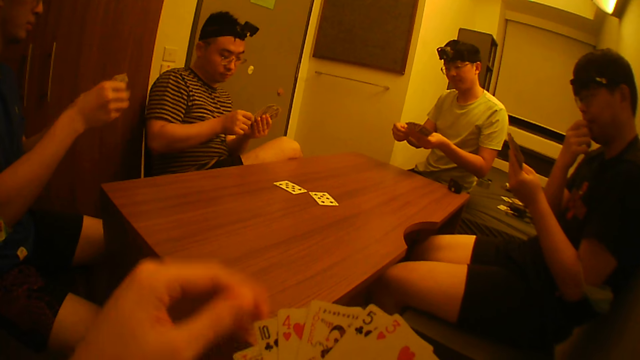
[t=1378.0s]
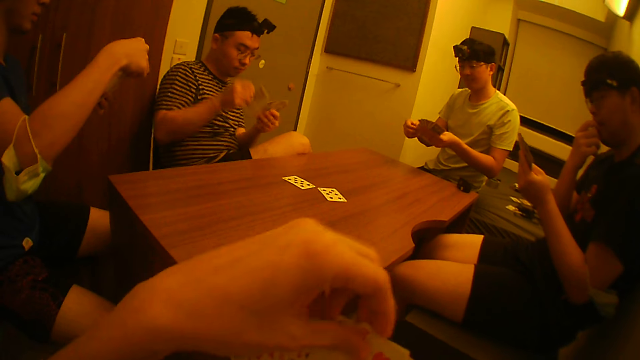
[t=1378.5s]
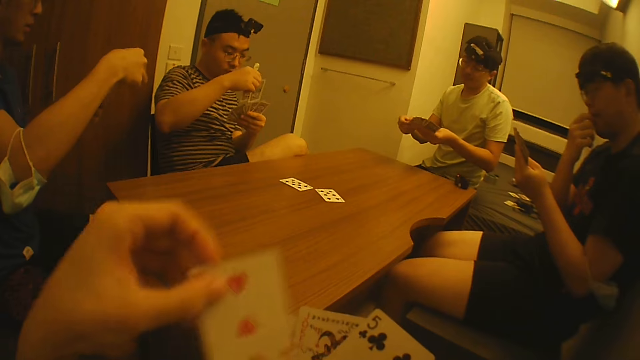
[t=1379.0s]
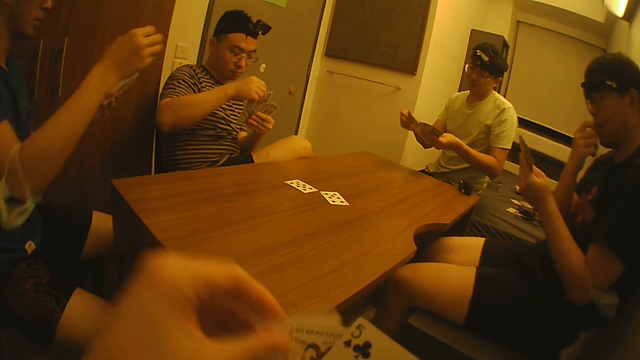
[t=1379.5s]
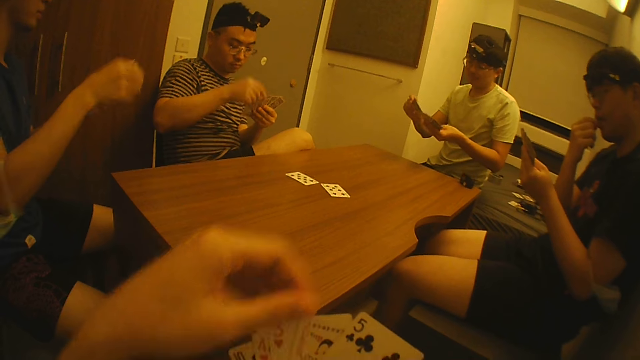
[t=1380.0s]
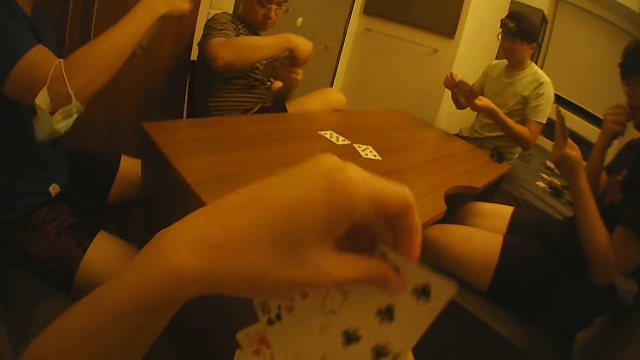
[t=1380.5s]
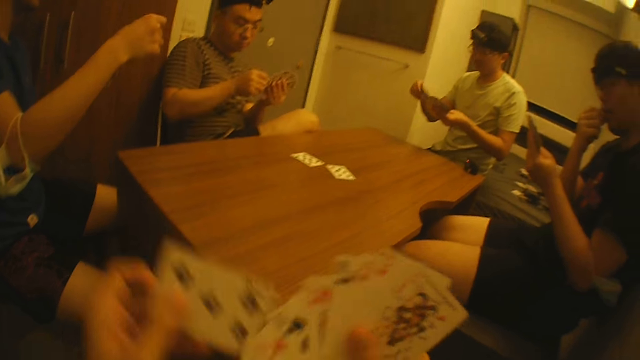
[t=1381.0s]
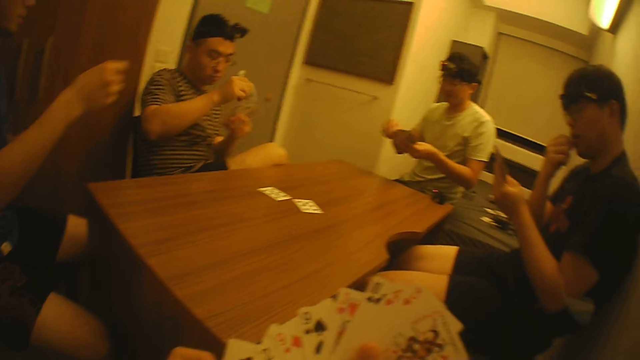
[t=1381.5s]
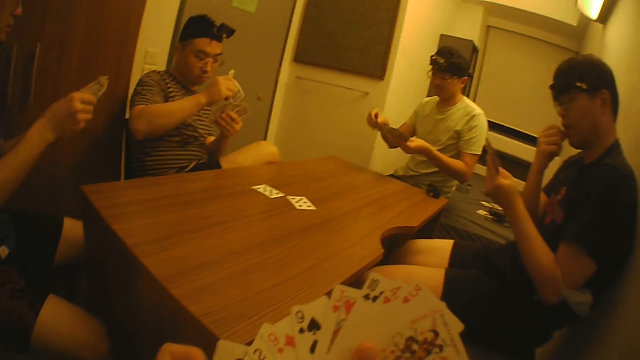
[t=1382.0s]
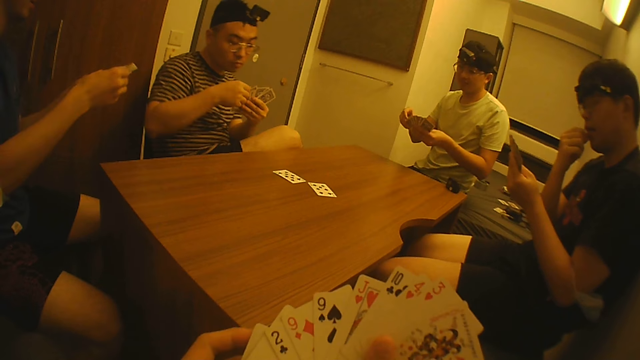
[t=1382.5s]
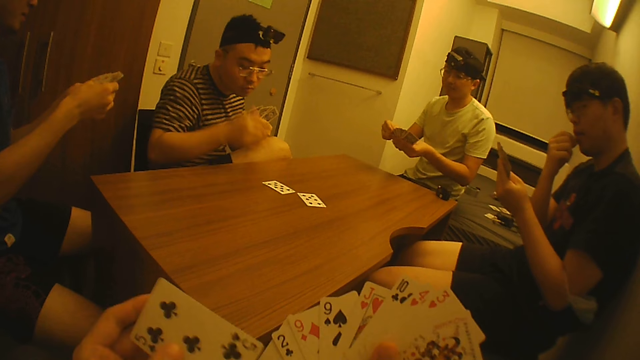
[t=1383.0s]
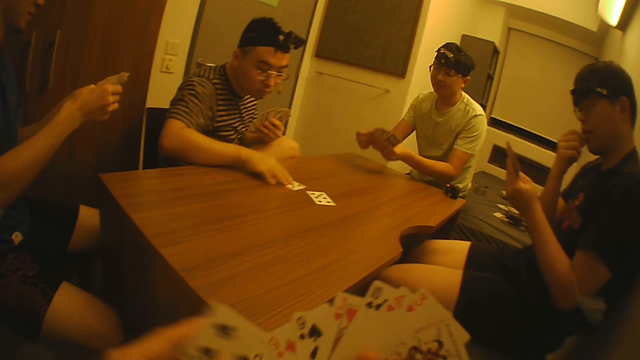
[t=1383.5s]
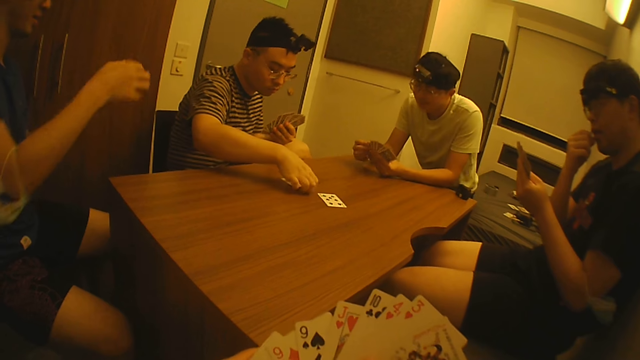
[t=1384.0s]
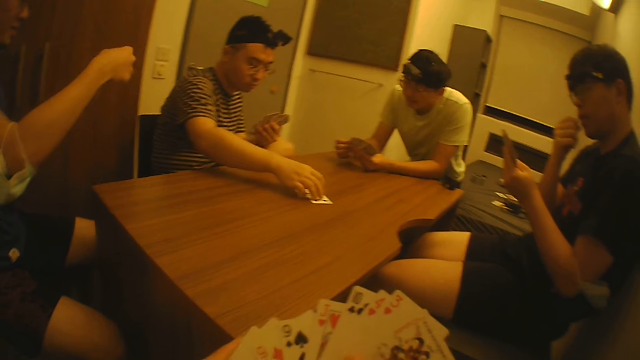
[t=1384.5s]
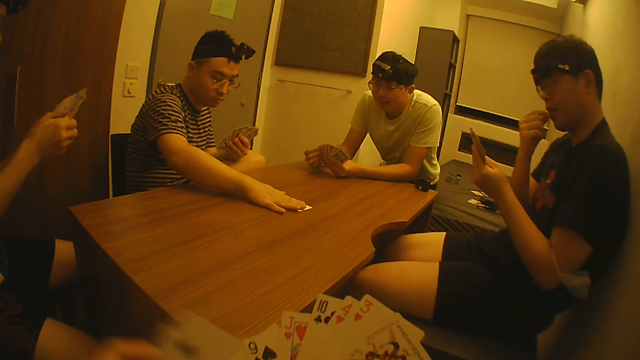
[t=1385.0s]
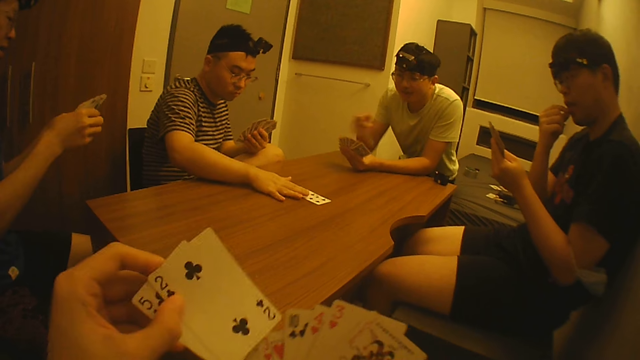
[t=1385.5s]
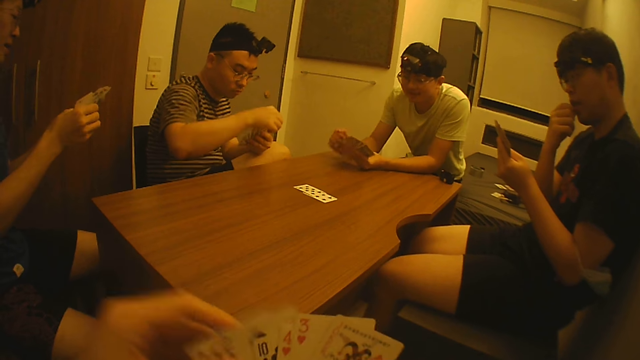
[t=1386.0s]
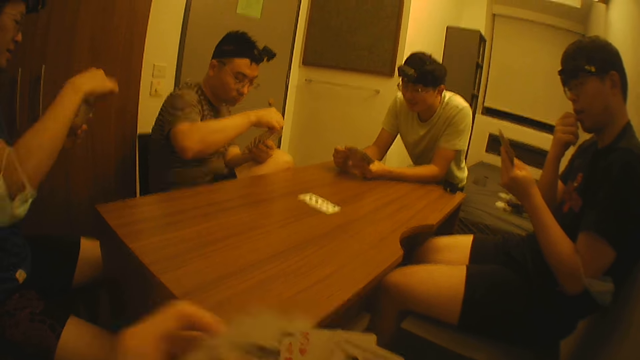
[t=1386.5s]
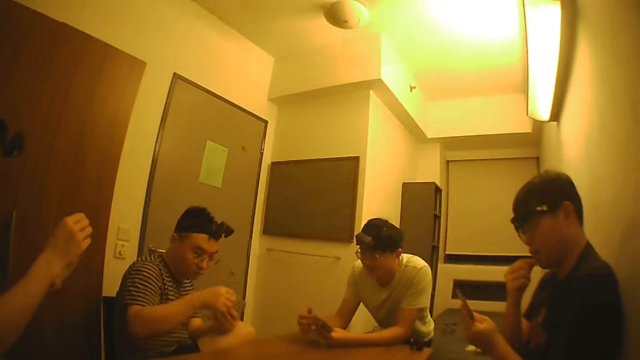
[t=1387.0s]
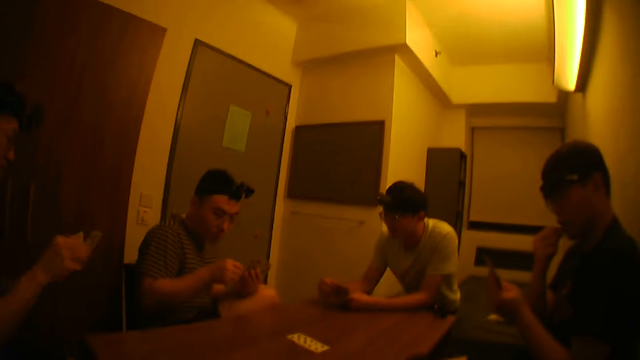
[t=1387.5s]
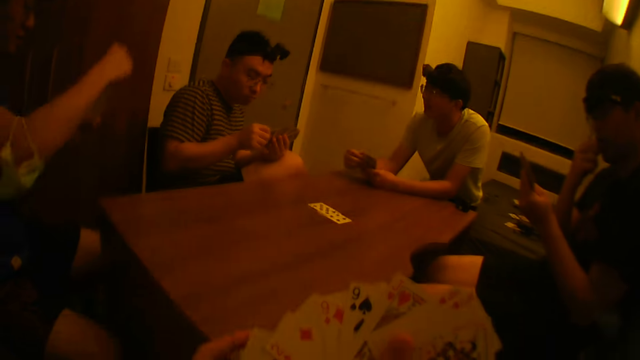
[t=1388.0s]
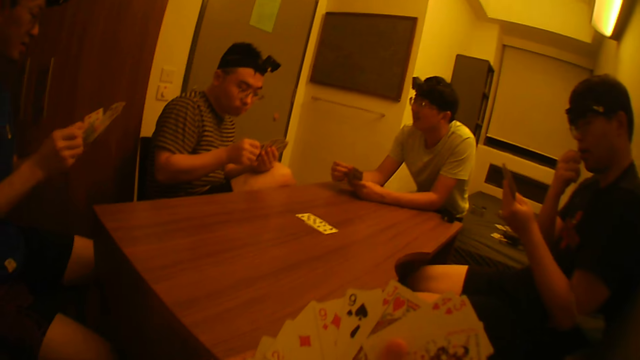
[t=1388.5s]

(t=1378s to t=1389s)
A man sorts their cards. Another man sorts their cards. Another man adjusts the cards on the table with his right hand. He adjusts some cards in his left hand with his right hand. Another man adjusts the cards in his left hand with his right hand.

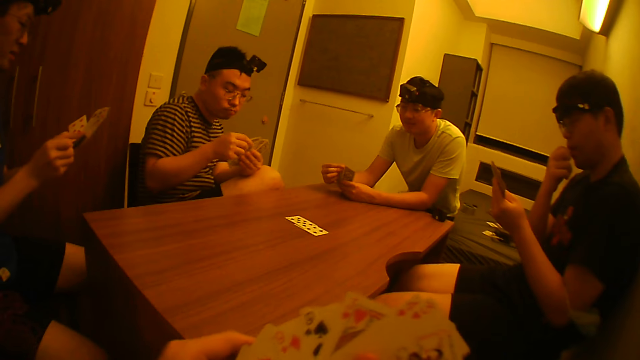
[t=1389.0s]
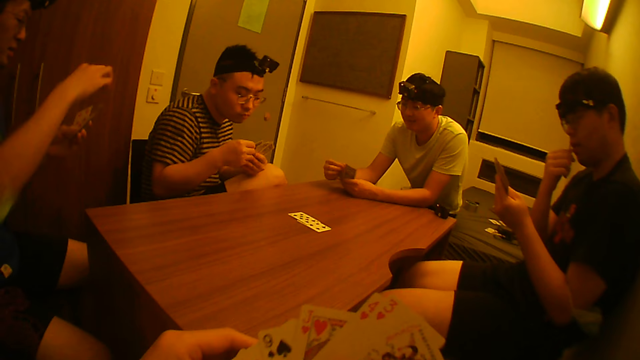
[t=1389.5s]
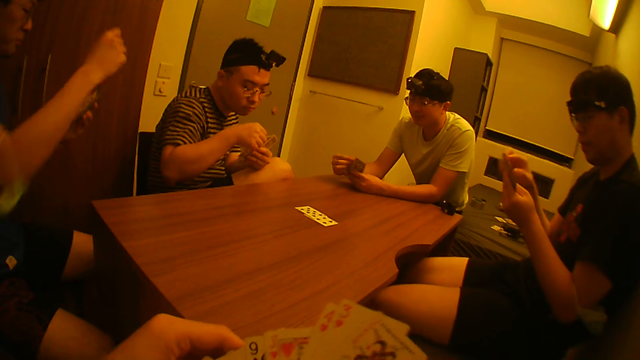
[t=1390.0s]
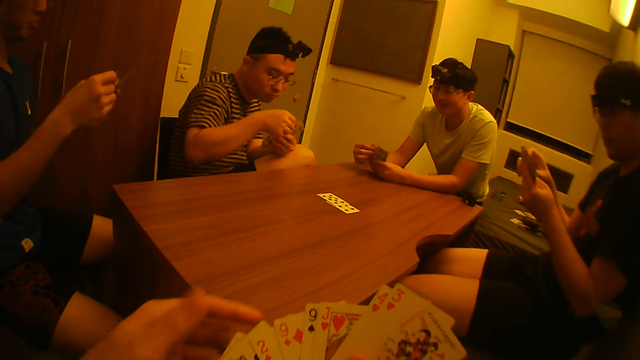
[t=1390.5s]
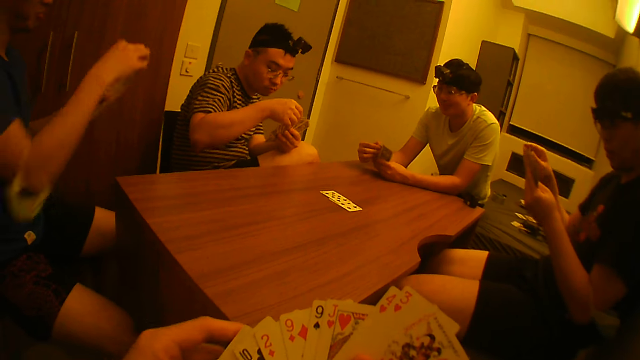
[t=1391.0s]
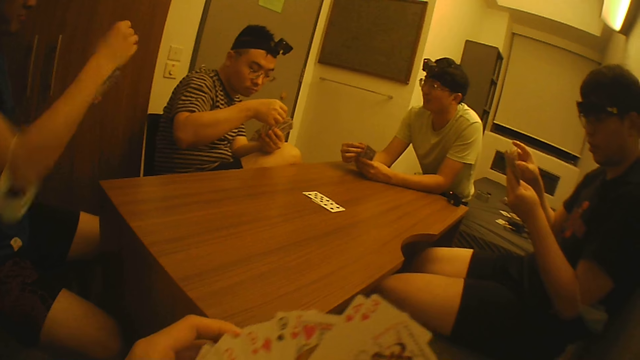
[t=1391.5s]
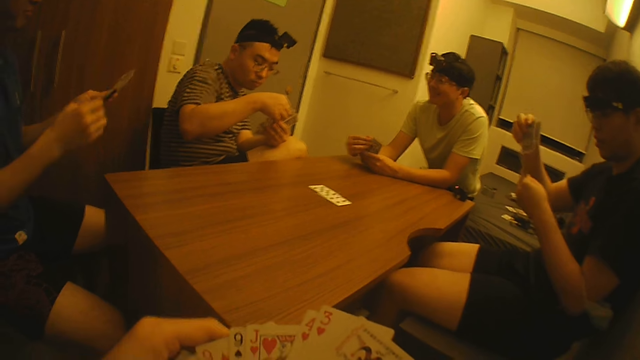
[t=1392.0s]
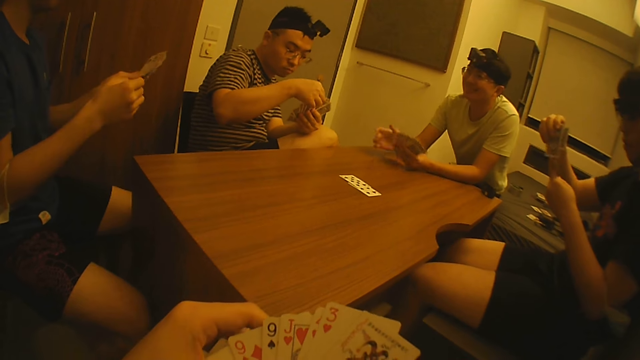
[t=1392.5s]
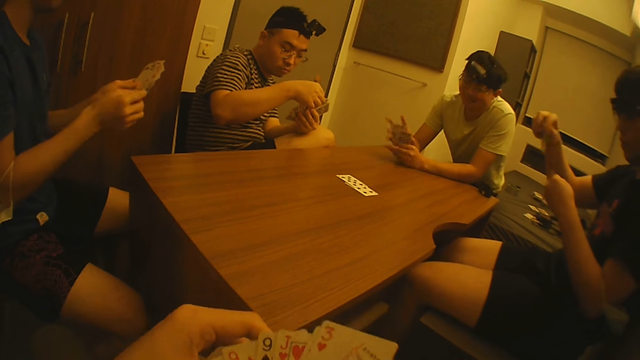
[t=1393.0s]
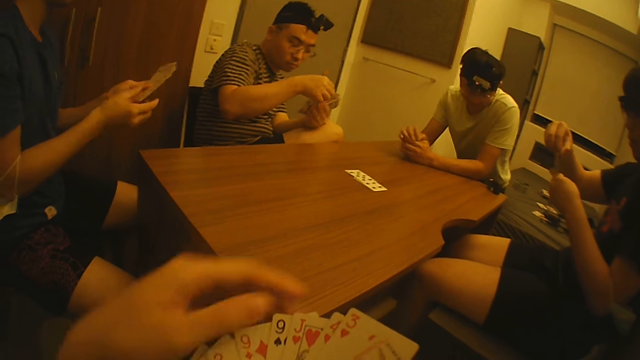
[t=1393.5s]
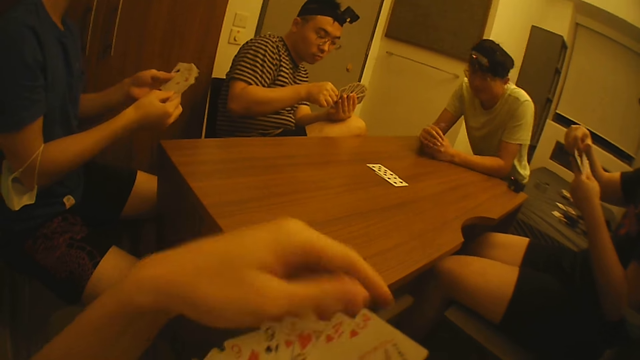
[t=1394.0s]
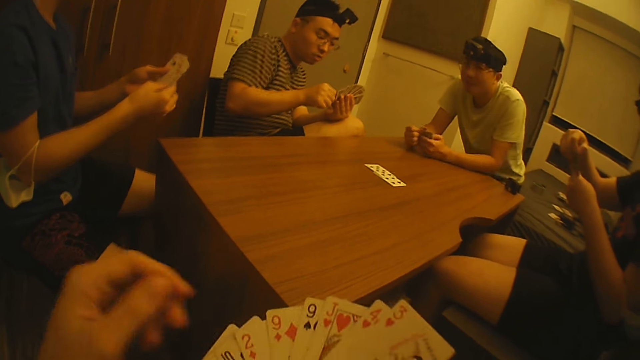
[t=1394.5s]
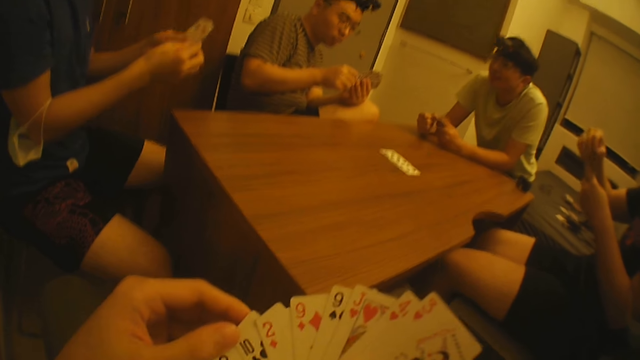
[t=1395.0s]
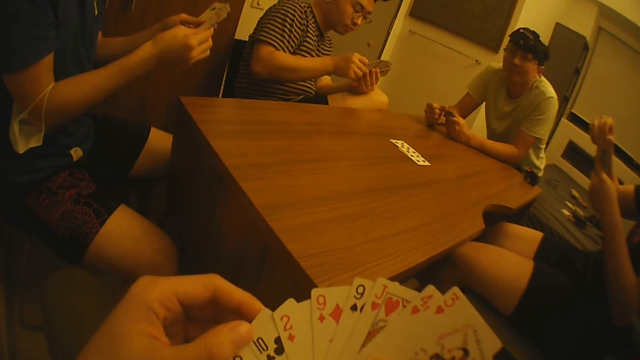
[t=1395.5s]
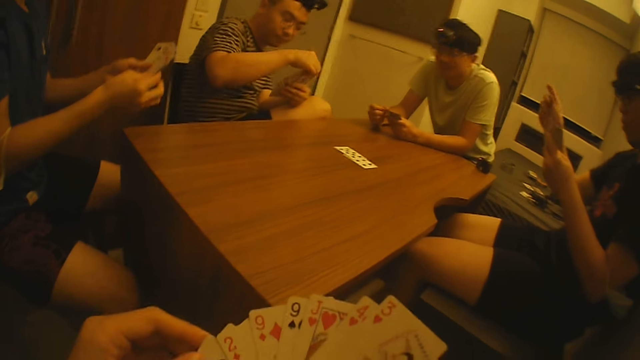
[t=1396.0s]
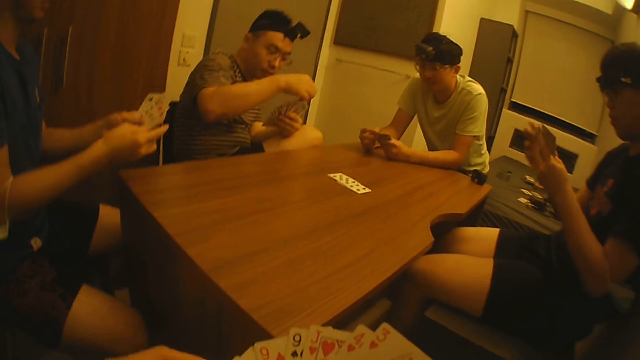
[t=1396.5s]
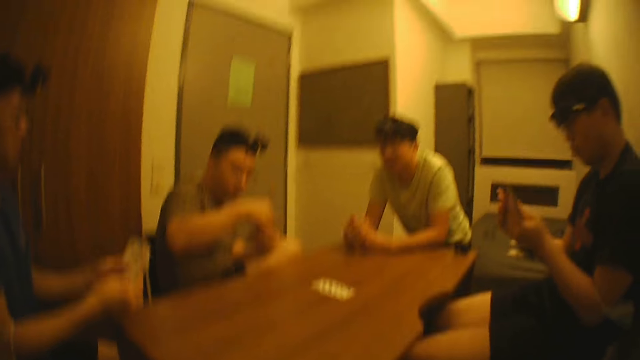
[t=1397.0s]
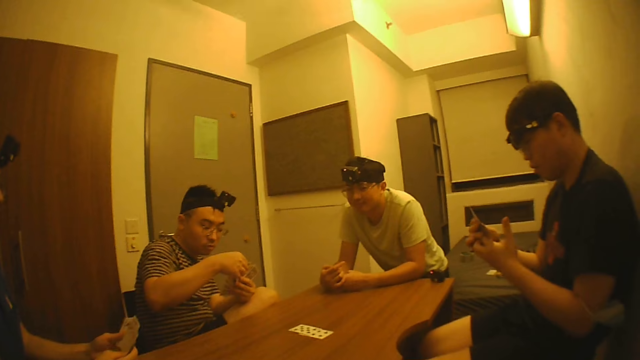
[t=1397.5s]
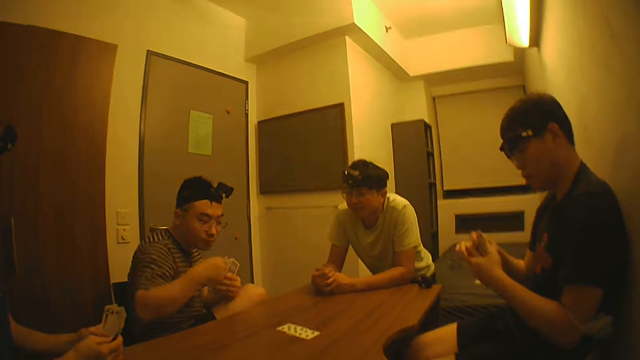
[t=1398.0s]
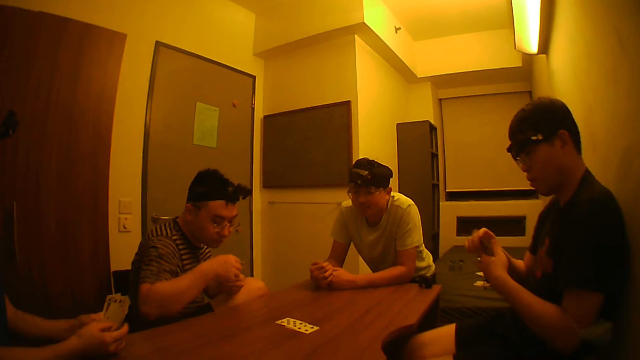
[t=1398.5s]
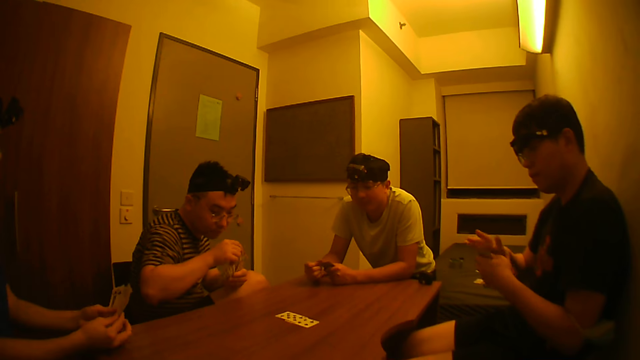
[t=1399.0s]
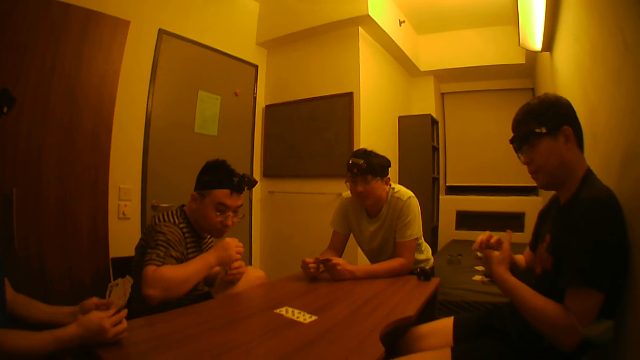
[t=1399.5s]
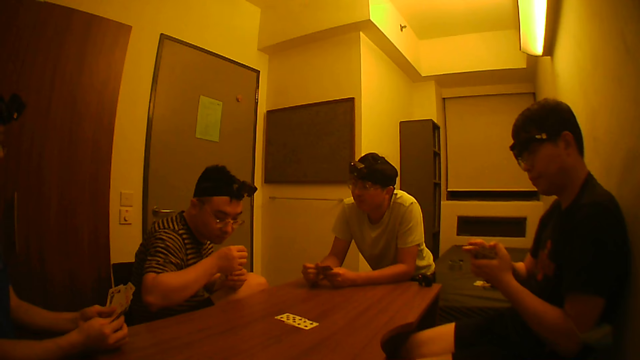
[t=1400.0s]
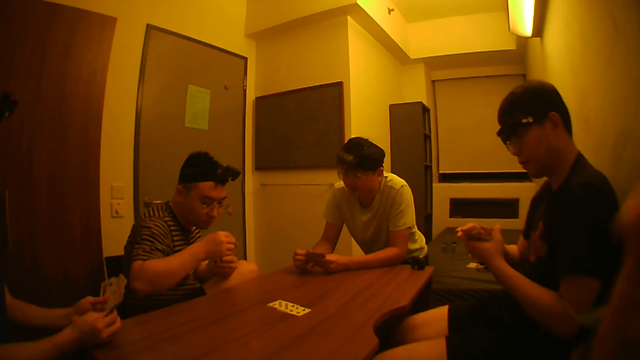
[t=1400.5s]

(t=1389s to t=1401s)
A man adjusts some cards in his left hand with his right hand. He sorts his cards. He adjusts the cards in his left hand with both hands.
